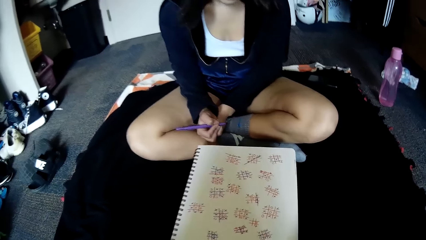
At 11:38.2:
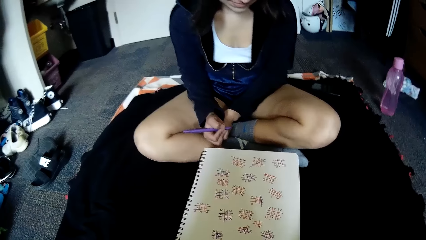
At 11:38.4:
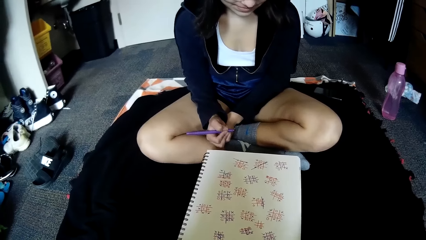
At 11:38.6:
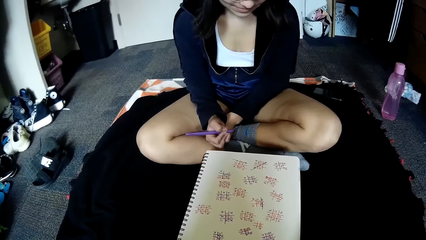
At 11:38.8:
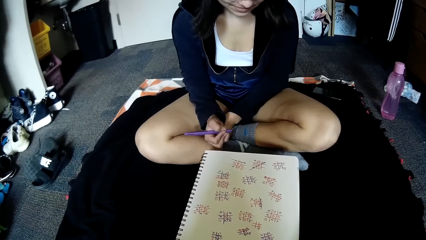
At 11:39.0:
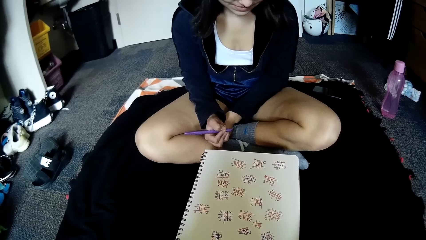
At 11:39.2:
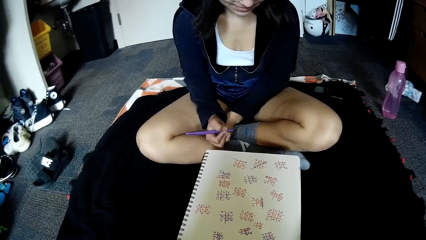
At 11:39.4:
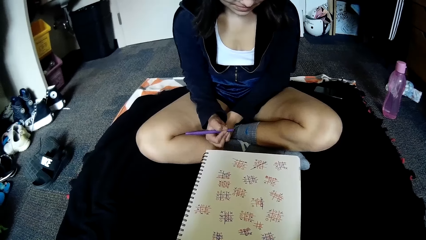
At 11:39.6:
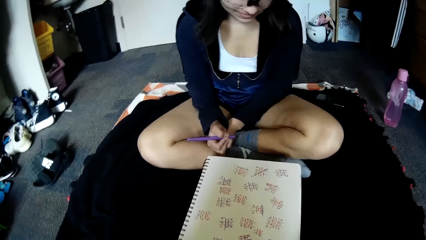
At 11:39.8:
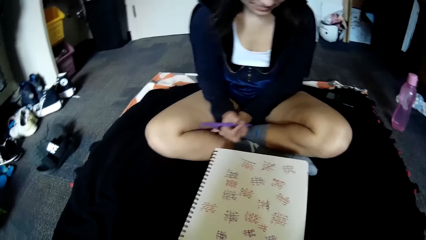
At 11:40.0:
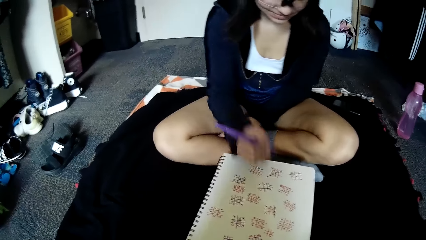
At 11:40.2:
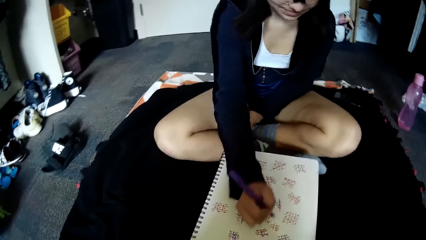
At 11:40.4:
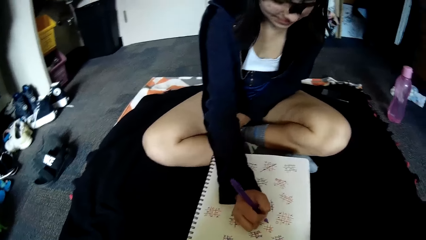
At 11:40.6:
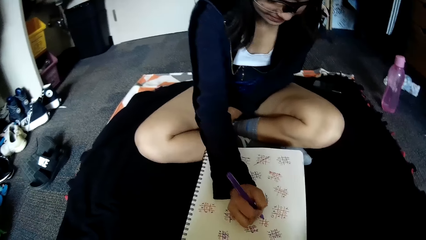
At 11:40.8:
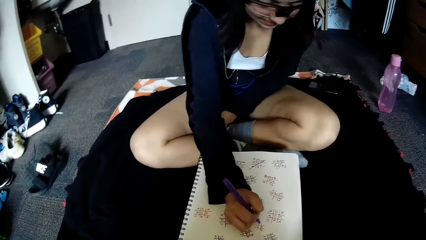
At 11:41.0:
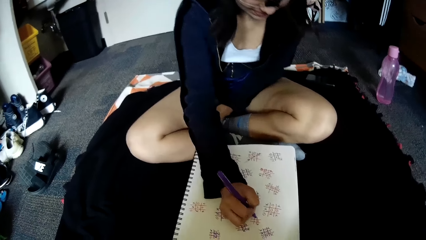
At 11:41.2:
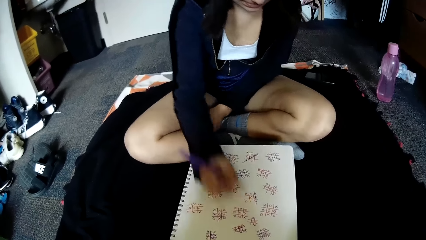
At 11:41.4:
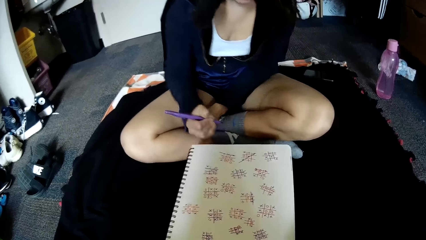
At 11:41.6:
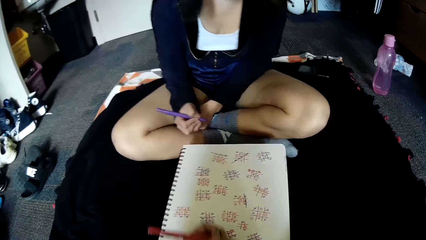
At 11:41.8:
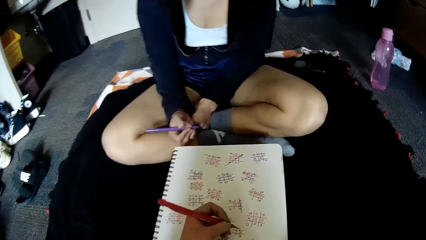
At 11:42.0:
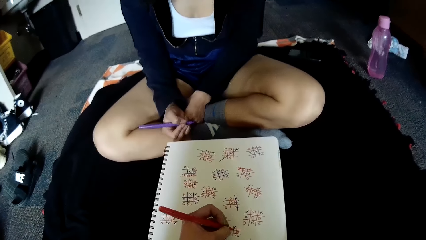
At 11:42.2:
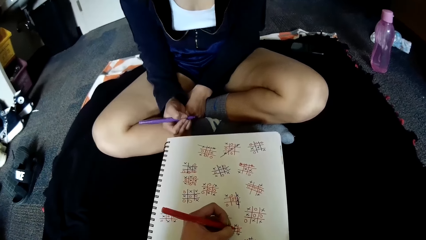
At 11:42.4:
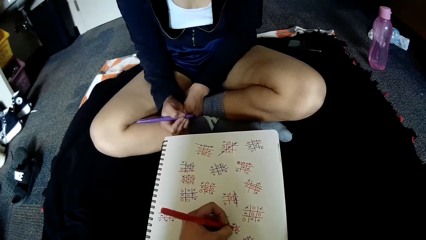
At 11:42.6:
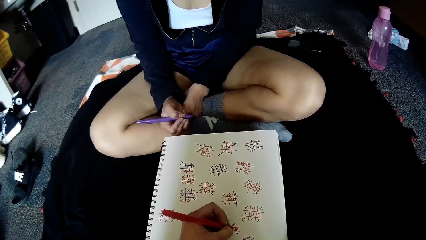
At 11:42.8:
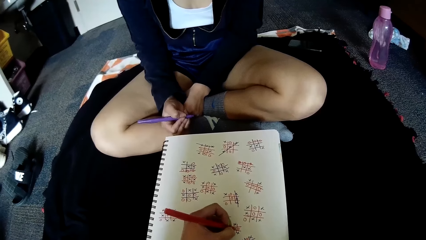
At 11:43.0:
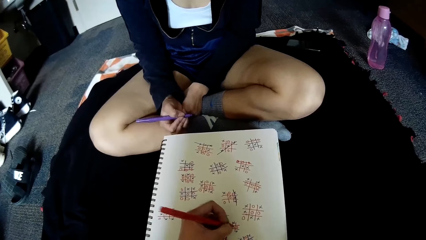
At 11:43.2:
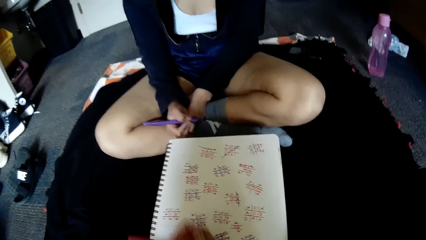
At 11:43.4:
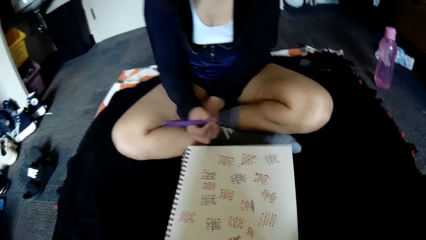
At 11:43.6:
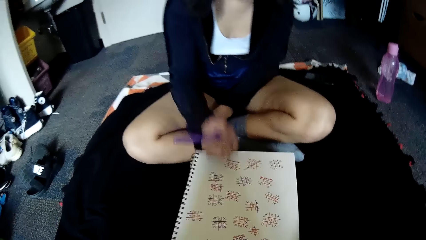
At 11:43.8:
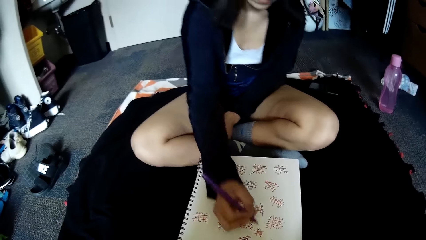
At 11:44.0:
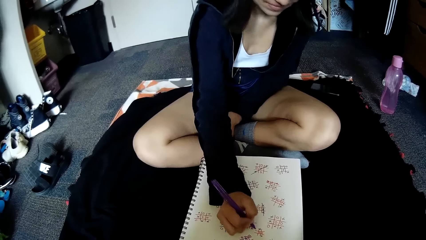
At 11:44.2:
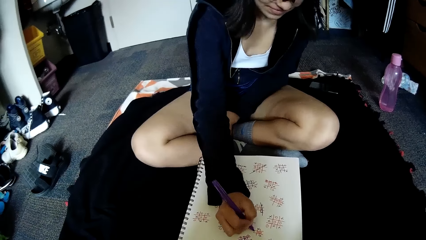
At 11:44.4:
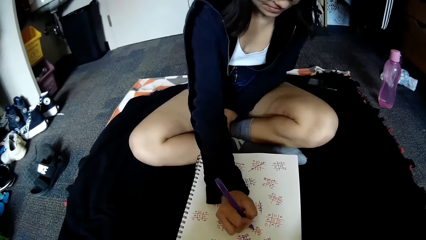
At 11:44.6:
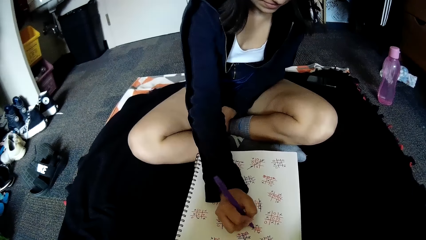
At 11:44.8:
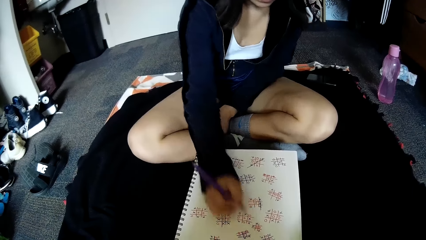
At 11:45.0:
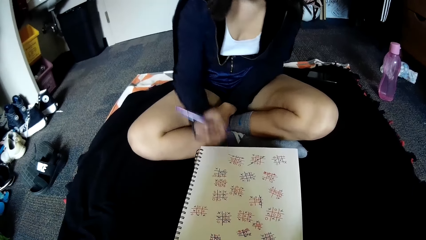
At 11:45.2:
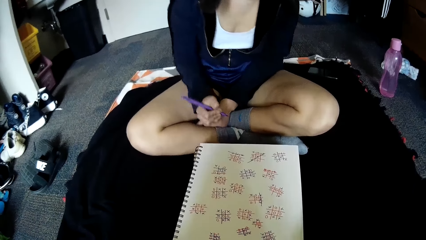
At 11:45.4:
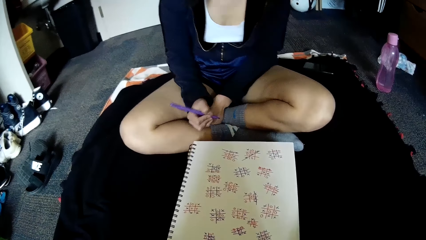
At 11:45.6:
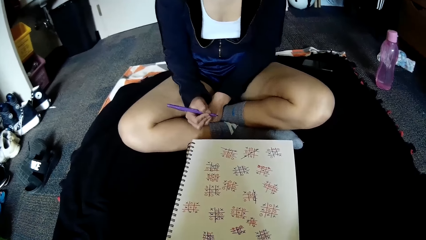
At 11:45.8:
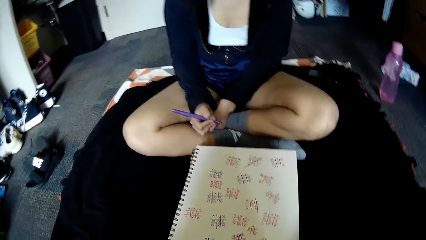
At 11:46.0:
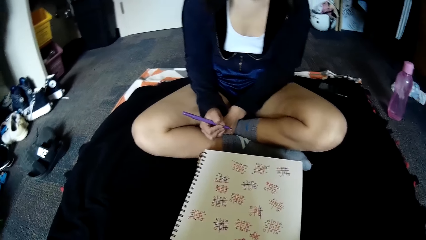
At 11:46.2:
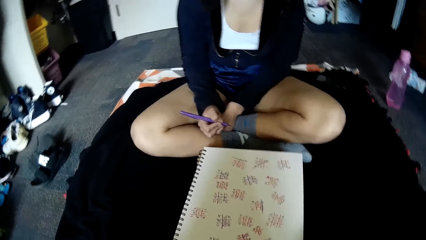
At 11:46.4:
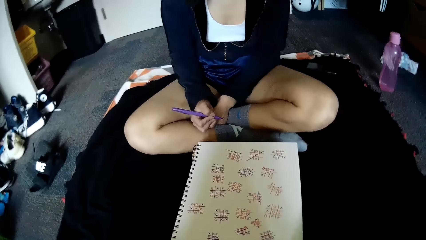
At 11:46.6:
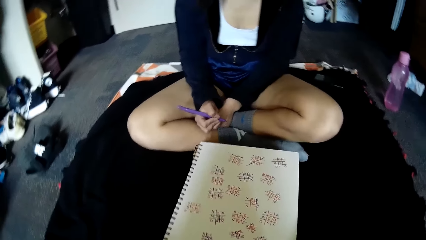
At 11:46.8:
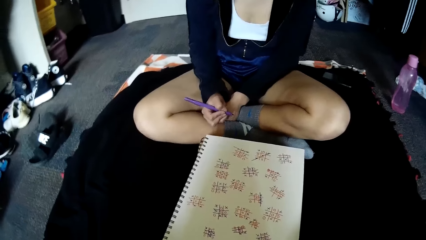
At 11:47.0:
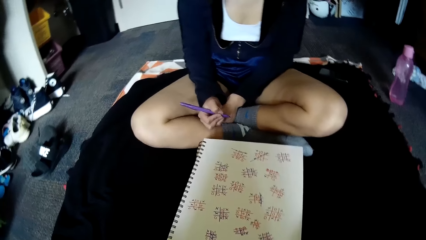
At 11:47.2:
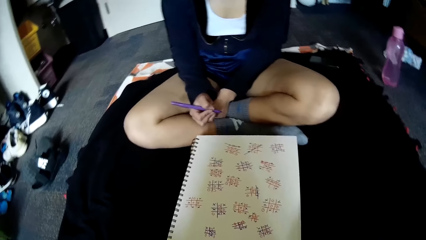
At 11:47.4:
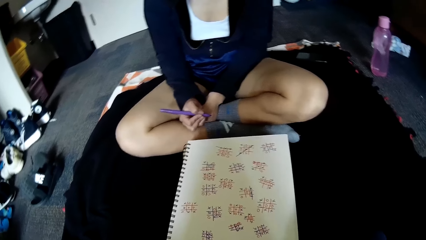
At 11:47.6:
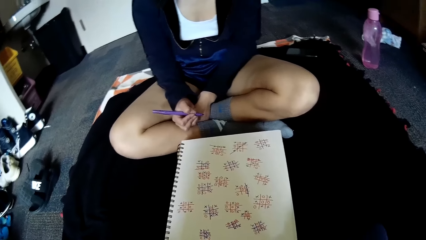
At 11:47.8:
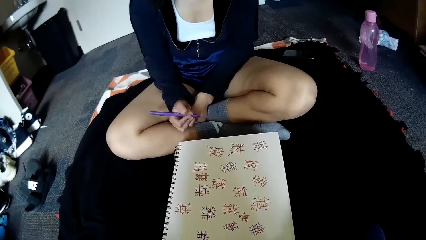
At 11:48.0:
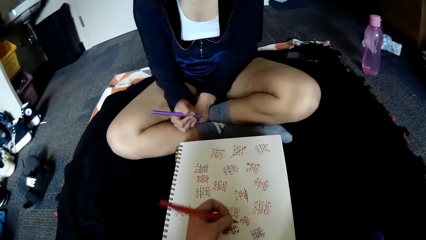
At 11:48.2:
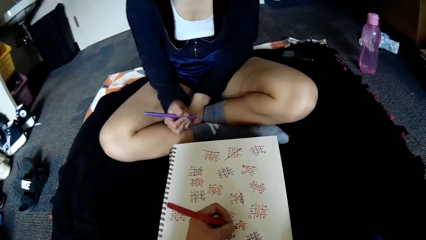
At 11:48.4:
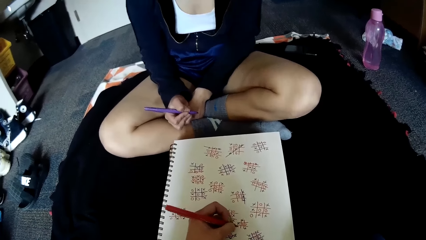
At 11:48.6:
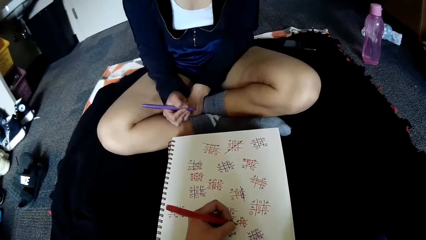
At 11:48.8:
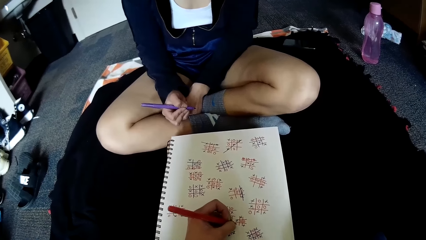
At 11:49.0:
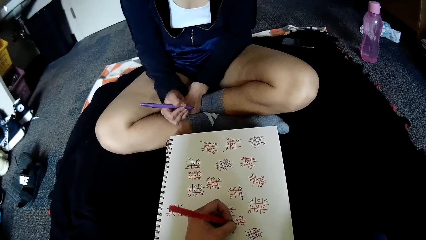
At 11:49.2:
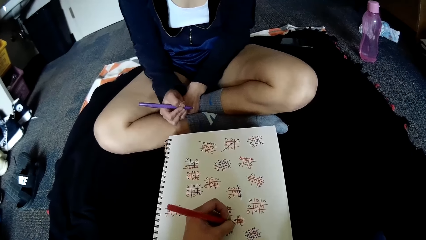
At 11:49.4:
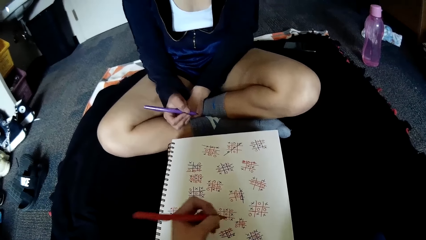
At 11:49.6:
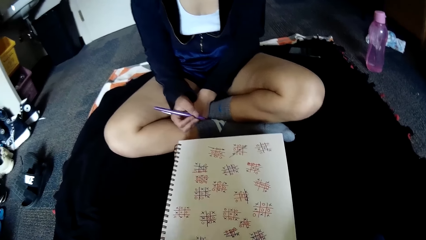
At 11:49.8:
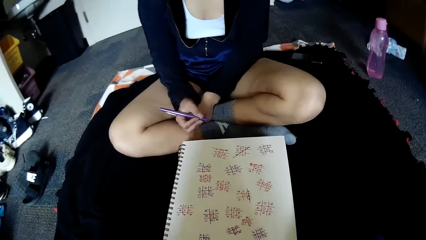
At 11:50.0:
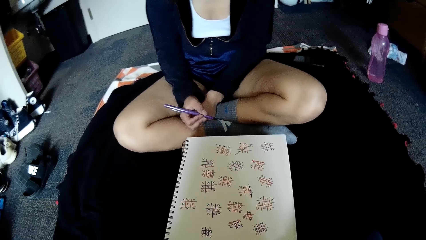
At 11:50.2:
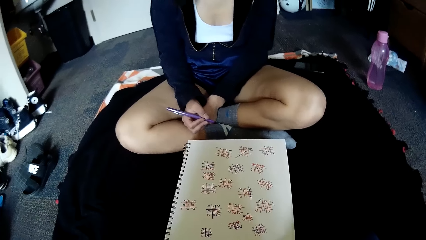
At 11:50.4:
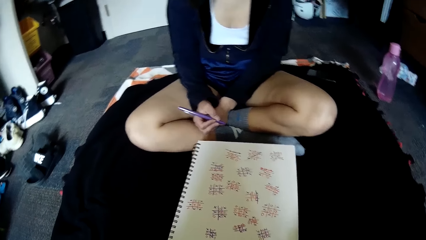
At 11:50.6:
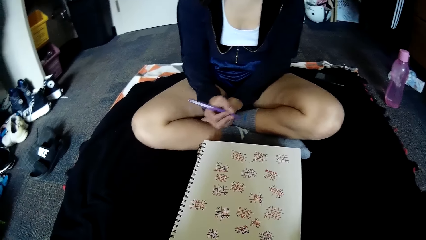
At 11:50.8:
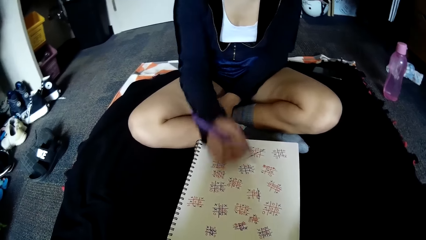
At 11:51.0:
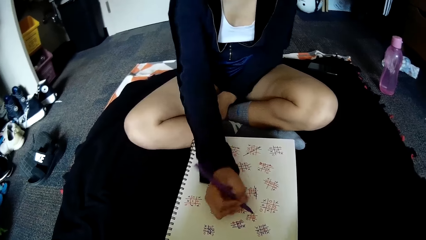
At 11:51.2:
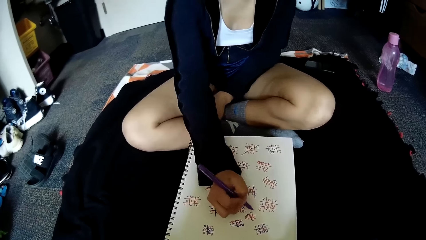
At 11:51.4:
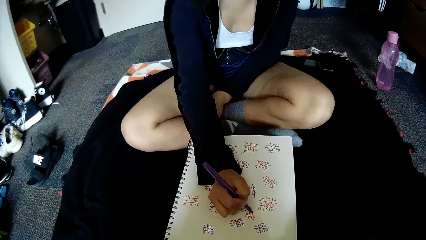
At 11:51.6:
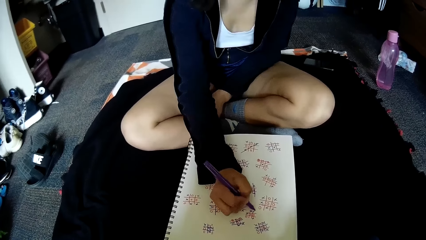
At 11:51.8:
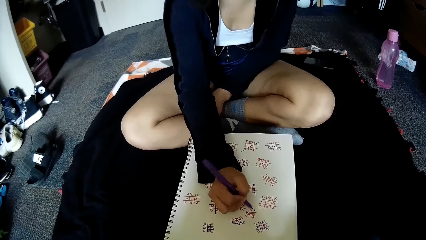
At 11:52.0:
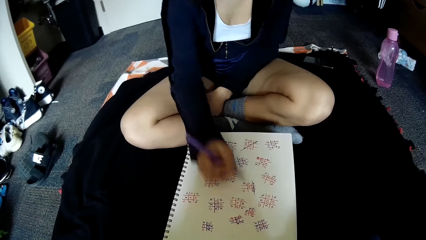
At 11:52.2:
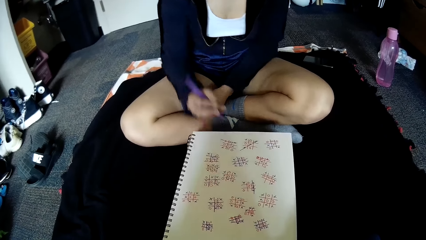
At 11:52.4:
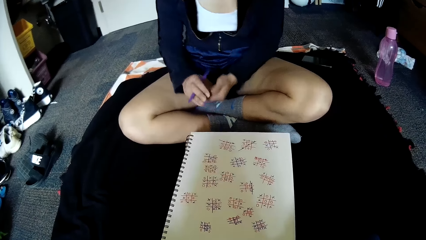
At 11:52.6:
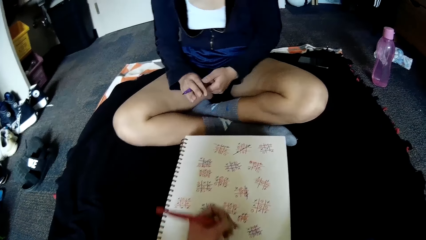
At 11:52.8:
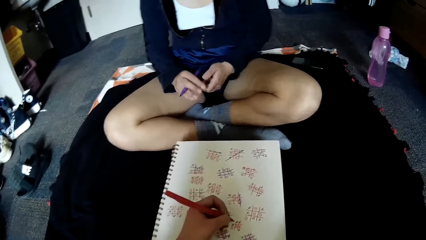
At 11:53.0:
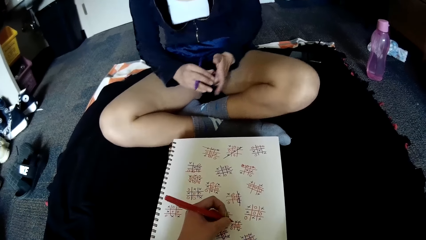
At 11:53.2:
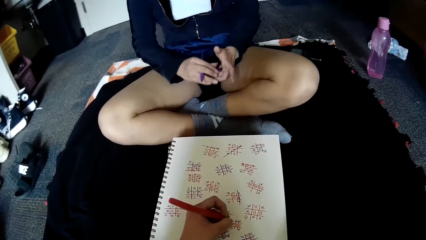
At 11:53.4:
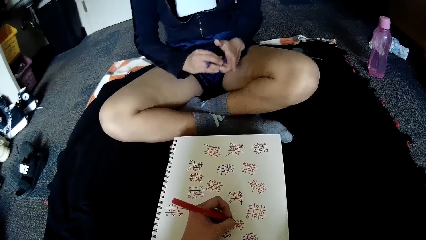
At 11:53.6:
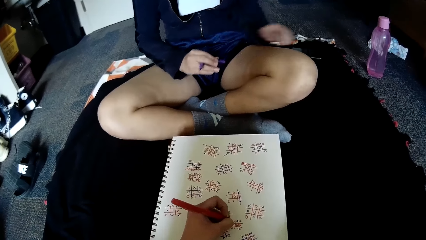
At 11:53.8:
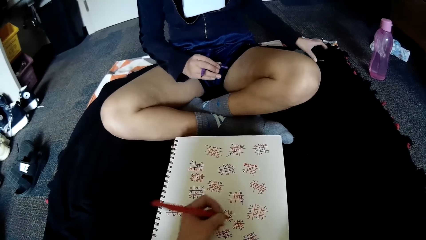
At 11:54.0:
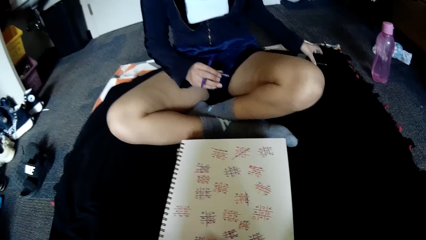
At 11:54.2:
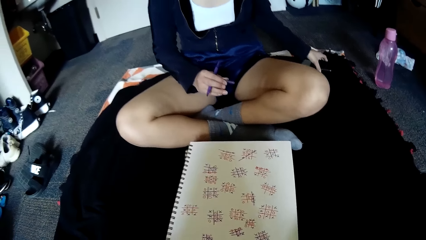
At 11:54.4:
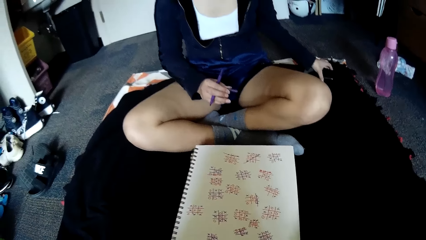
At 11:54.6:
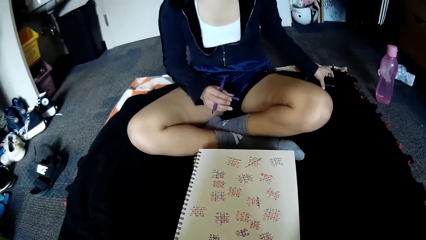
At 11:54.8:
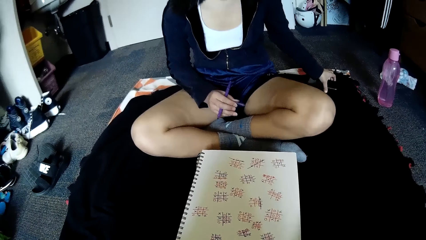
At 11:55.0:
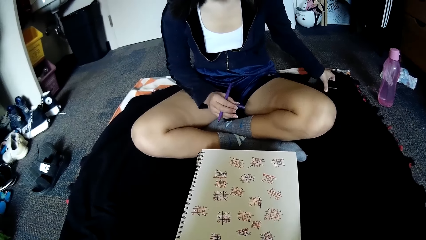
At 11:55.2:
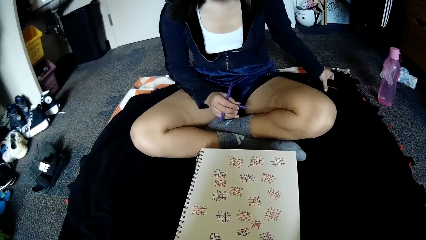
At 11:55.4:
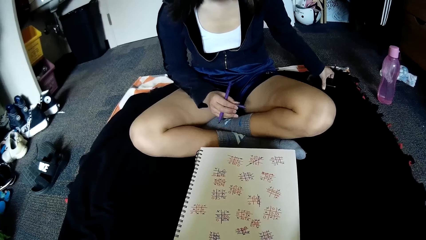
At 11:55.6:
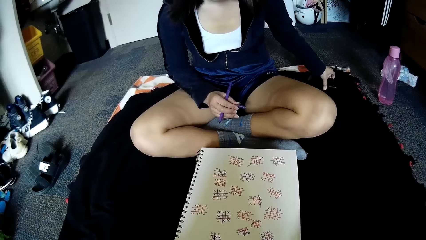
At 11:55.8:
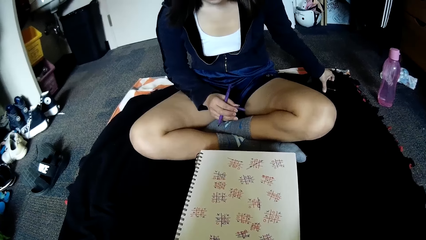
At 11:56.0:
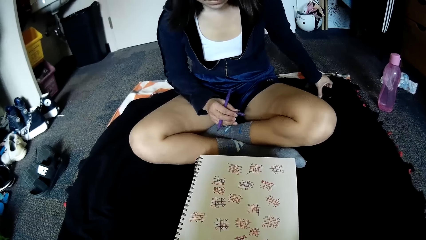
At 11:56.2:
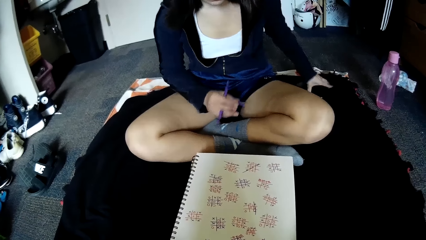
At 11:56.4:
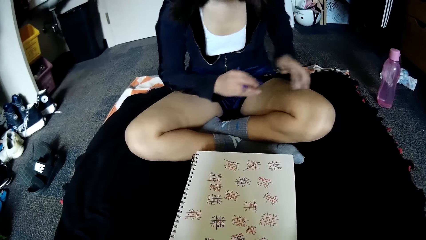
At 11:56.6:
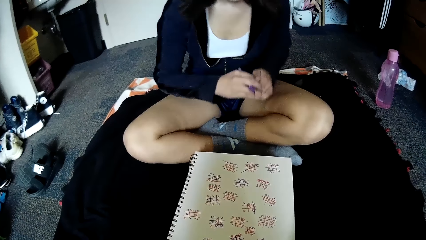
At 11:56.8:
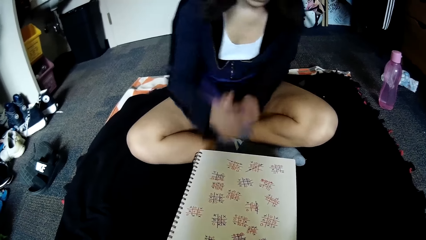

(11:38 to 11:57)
A woman writes on the book. The camera wearer writes on the book. The woman writes on the book. The camera wearer writes on the book. The woman moves a phone on a rug with her left hand. The woman holds her phone.
